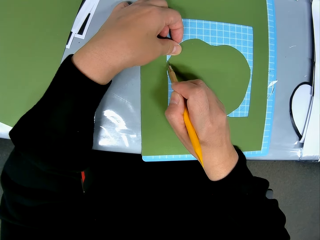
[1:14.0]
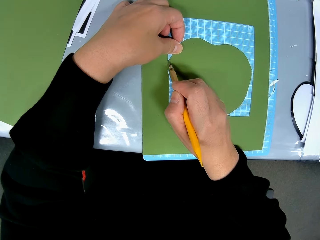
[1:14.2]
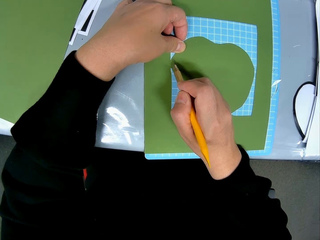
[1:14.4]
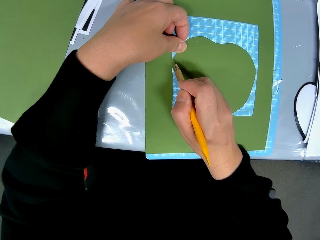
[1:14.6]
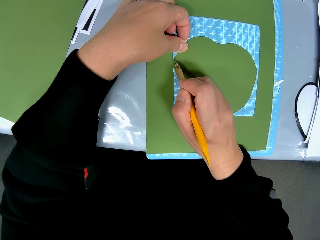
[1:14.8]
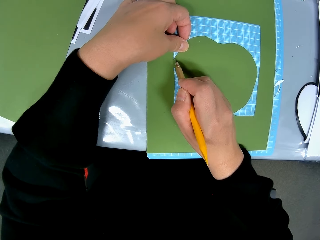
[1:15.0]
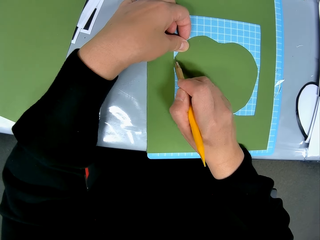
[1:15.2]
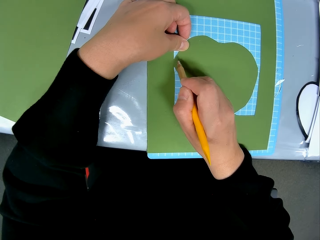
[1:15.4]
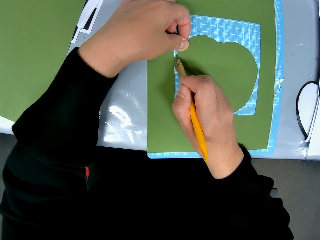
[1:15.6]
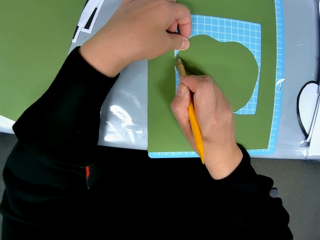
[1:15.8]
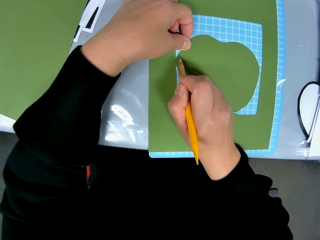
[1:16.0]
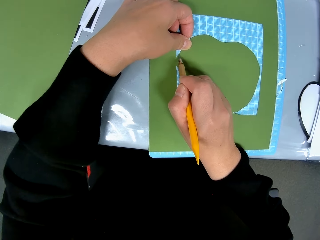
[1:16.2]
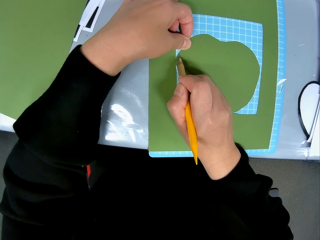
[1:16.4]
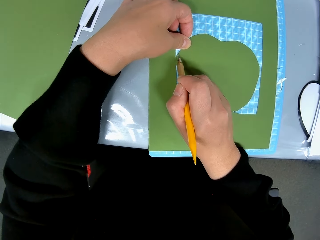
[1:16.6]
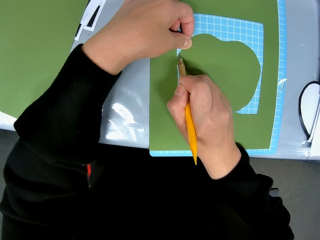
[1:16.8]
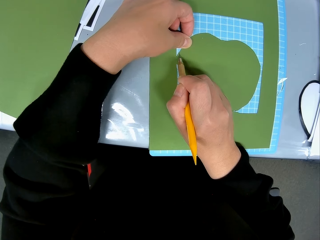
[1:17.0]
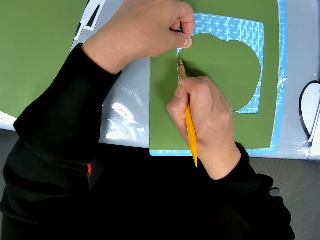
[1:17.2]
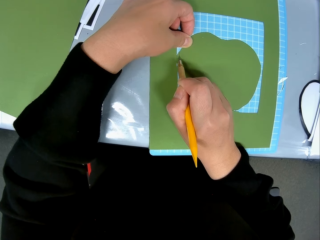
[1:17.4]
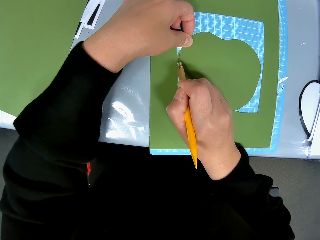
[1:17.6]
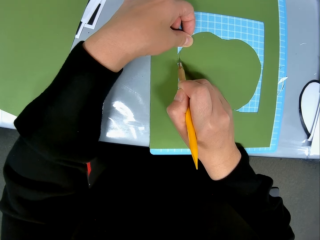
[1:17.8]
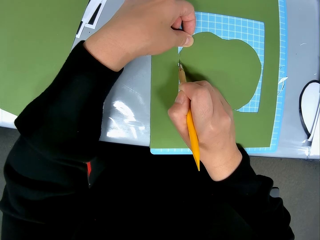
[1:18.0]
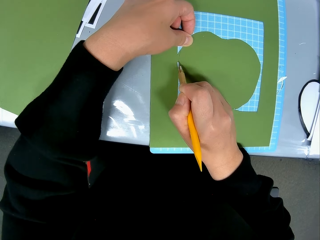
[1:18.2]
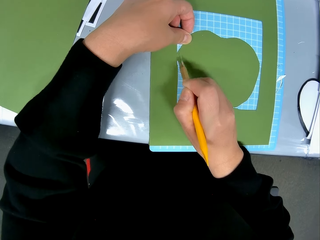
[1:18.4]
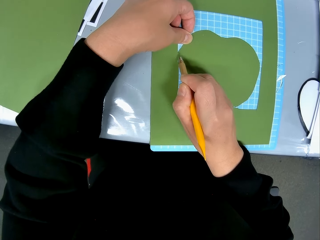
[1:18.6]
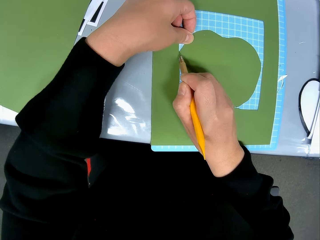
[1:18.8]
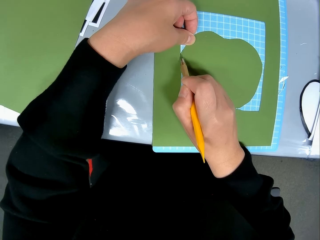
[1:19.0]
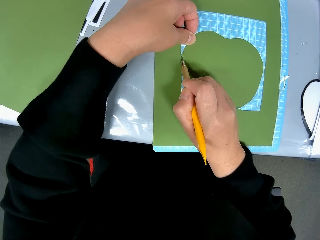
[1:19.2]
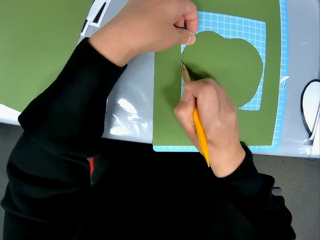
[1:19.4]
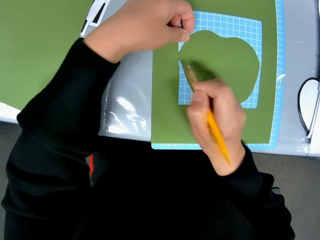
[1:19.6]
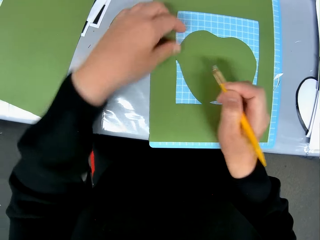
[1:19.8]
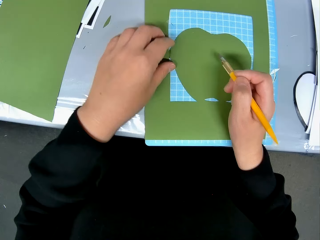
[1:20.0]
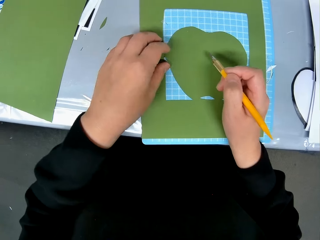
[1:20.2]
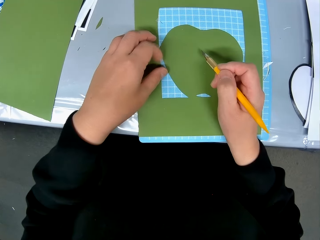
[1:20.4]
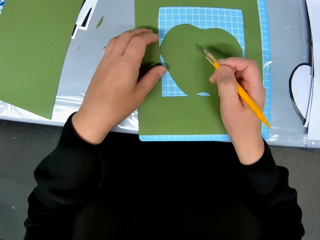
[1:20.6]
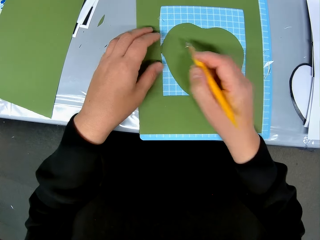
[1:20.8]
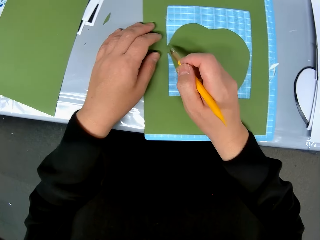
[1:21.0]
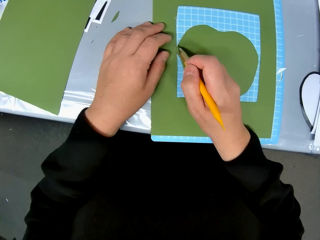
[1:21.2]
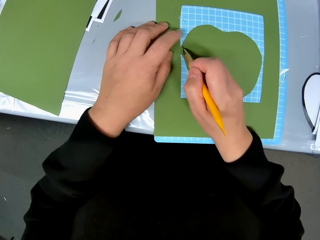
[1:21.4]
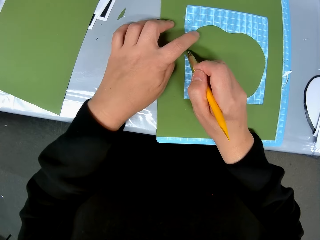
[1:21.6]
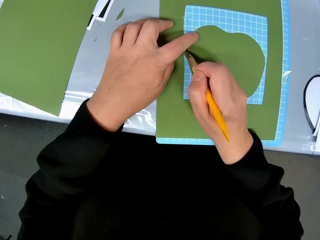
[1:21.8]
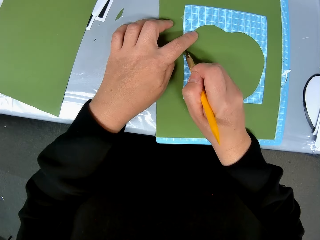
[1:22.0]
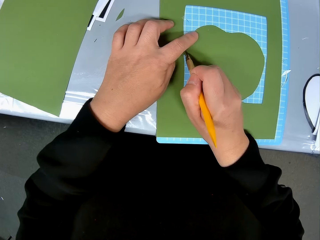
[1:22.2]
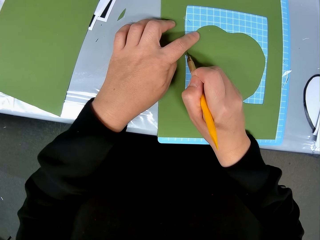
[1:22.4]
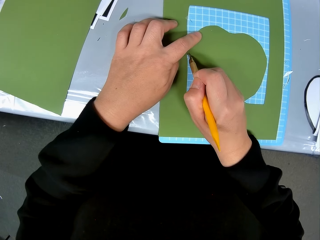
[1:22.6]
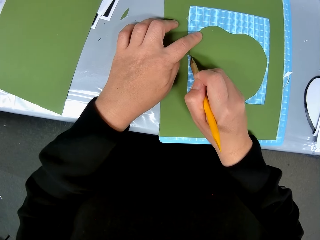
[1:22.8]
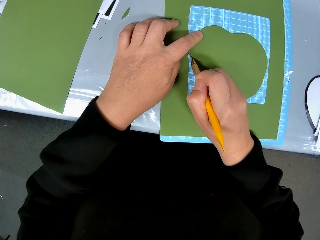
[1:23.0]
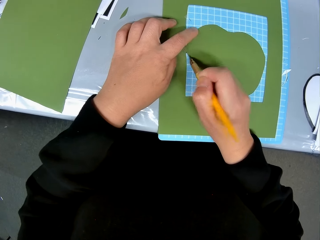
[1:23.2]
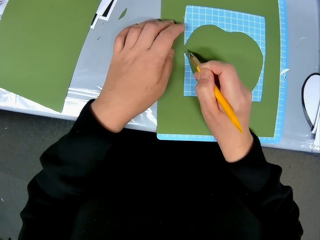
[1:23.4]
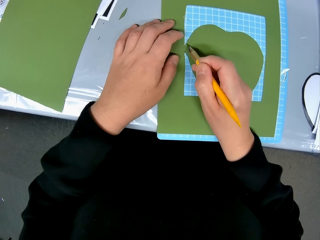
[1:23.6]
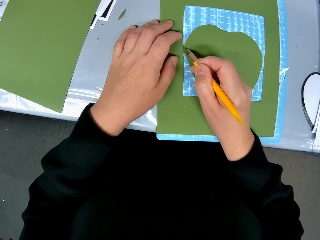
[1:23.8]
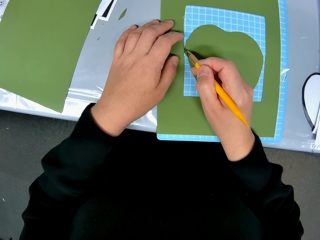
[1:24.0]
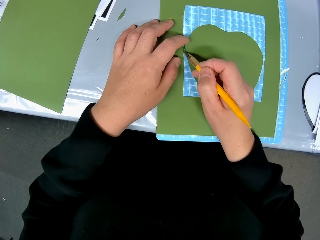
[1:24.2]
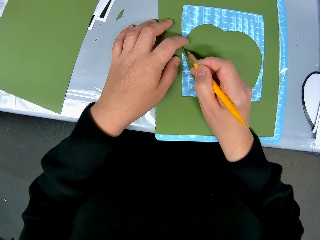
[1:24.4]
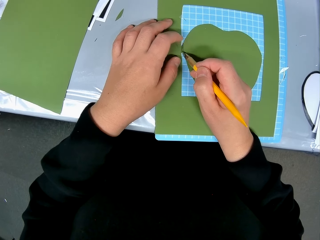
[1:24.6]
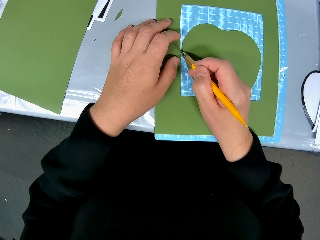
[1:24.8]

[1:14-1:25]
The camera wearer rubs the edge with the left hand index finger. They cut the card stock at the apple shape edge with the craft blade.

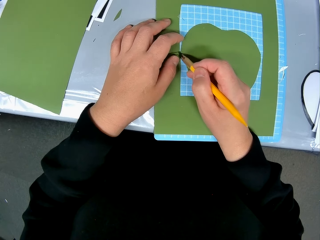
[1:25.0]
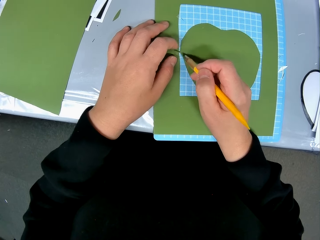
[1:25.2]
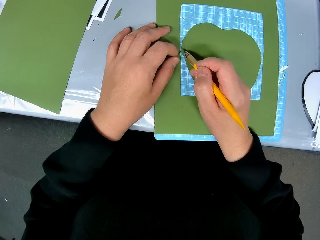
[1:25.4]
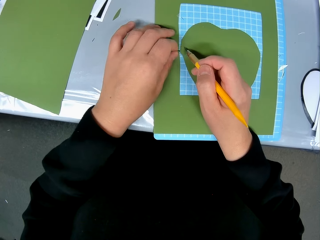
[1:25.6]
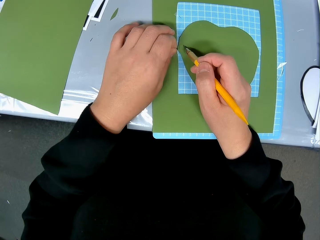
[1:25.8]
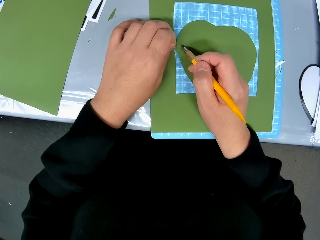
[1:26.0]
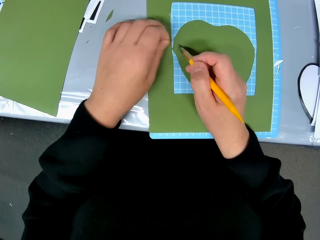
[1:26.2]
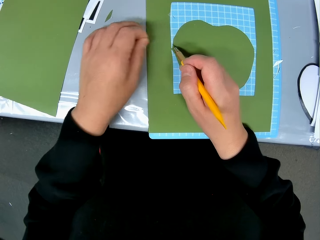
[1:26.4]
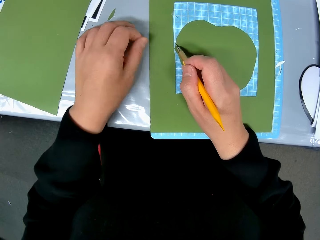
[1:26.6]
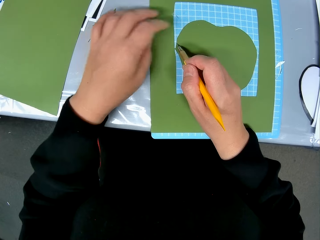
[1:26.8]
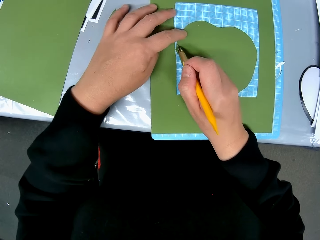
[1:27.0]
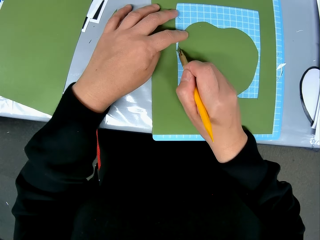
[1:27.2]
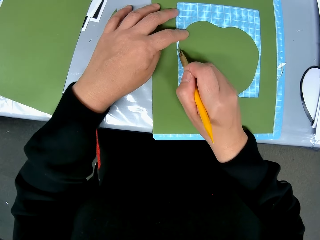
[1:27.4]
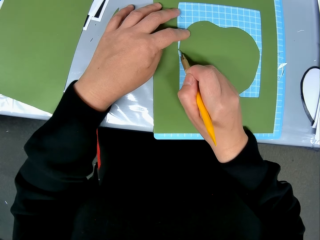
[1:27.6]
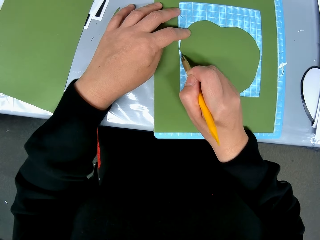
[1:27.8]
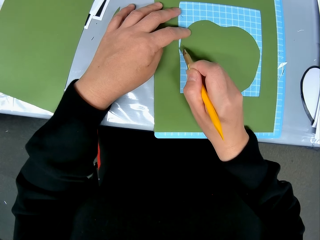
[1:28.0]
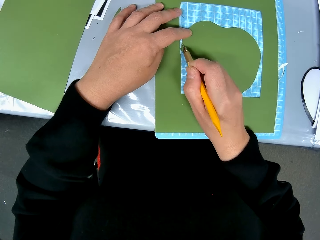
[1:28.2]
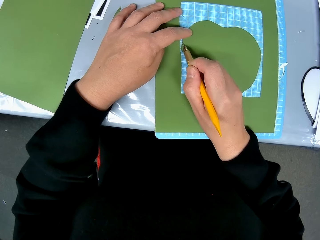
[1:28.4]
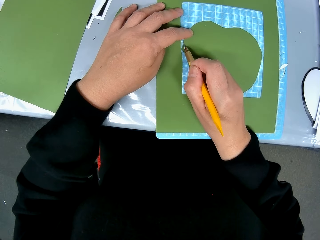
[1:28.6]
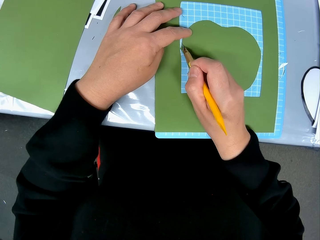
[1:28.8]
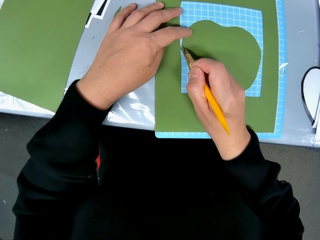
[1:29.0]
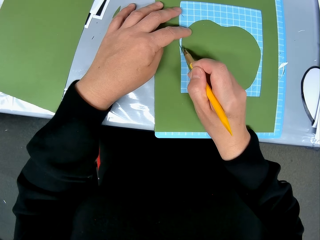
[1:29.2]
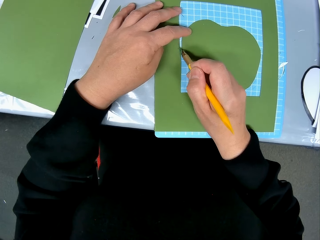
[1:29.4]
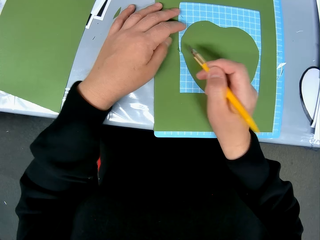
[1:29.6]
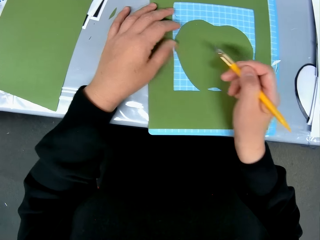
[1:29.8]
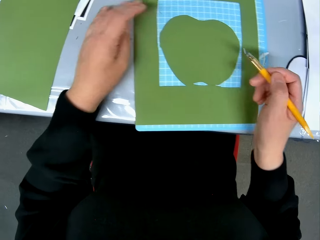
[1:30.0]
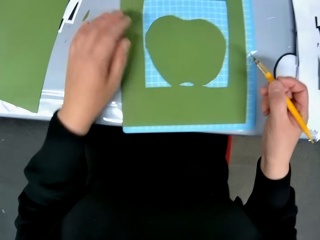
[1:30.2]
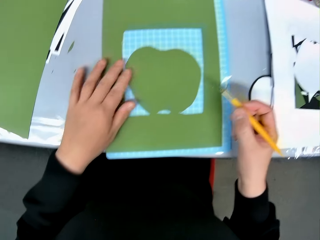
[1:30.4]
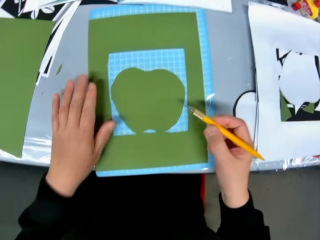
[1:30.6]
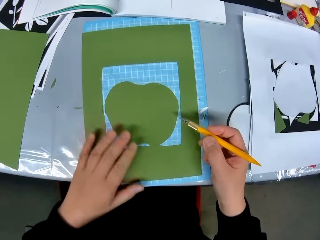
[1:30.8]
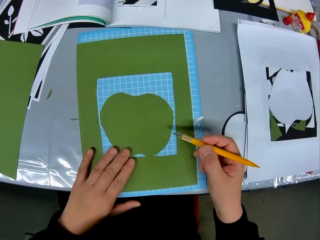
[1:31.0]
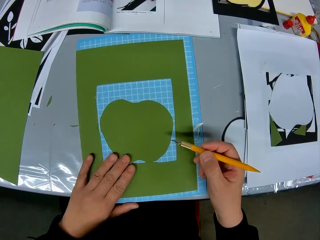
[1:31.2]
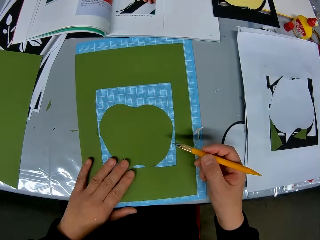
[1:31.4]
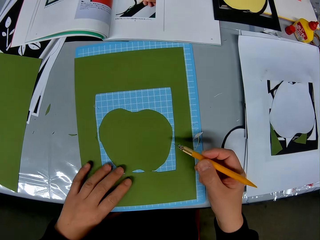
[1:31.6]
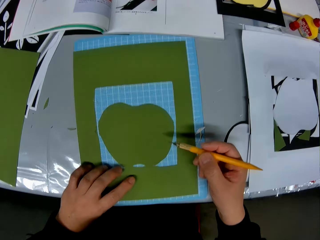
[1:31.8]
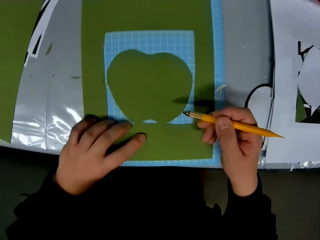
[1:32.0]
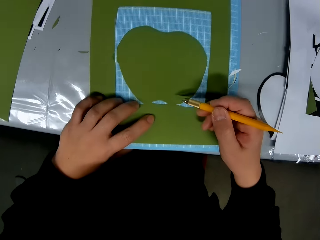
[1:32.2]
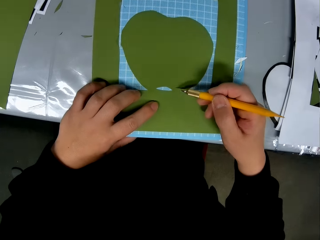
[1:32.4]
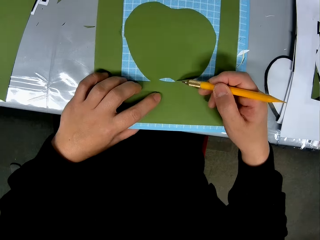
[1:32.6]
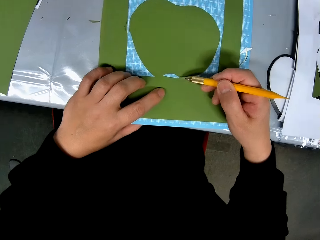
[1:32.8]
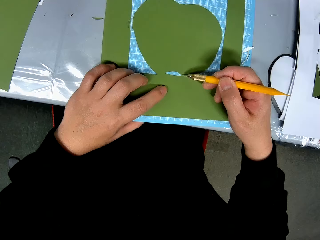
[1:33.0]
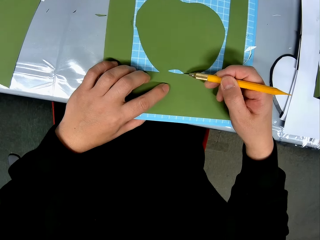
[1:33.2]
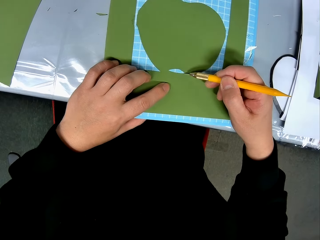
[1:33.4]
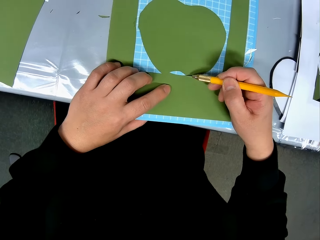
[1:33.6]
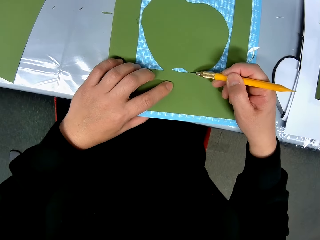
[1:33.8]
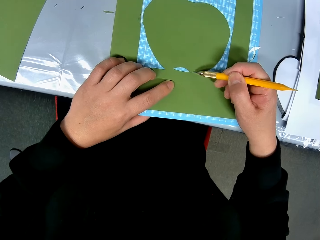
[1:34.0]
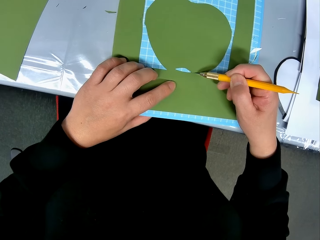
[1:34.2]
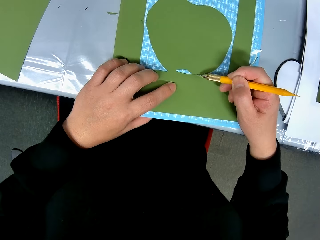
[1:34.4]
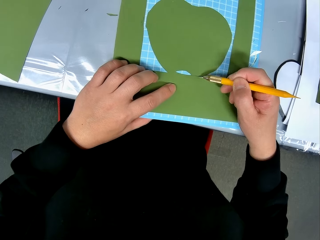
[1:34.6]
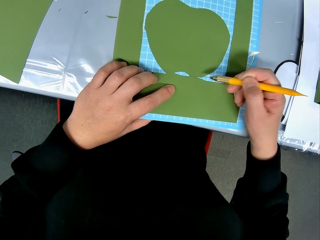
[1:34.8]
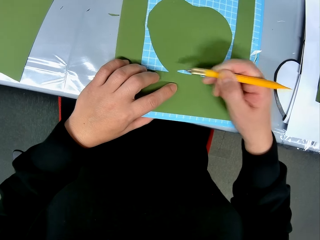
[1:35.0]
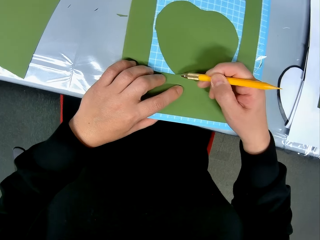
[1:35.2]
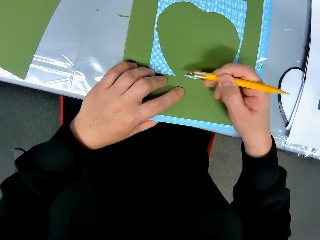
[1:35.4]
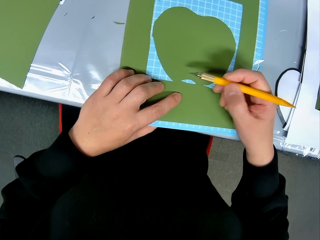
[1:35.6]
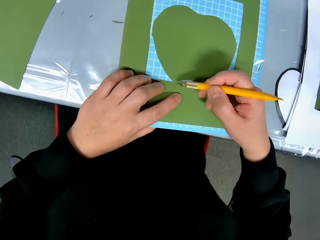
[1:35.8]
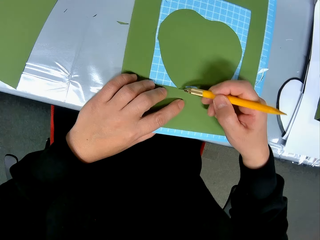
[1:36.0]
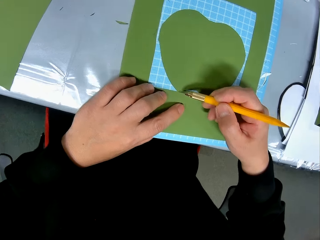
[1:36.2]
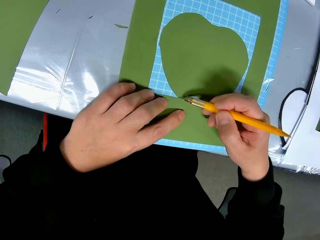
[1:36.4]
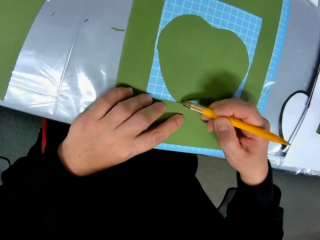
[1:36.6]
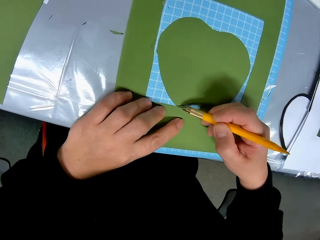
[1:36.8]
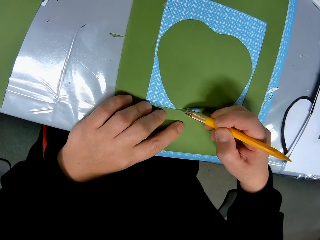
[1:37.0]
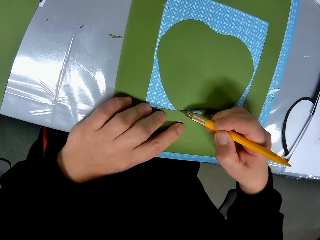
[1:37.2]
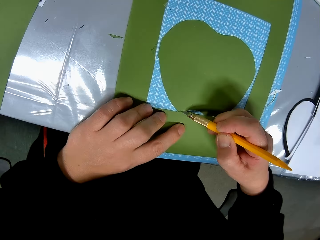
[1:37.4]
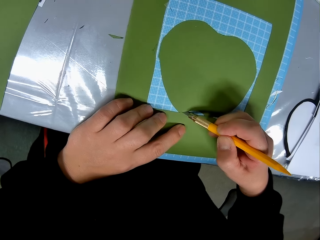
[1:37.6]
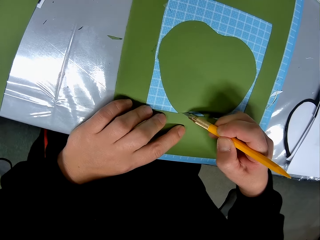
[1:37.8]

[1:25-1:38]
The camera wearer removes the cut piece with the left hand. They cut the card stock at the apple shape edge with the craft blade. They inspect the card stock. They cut the card stock at the apple shape edge with the craft blade.
